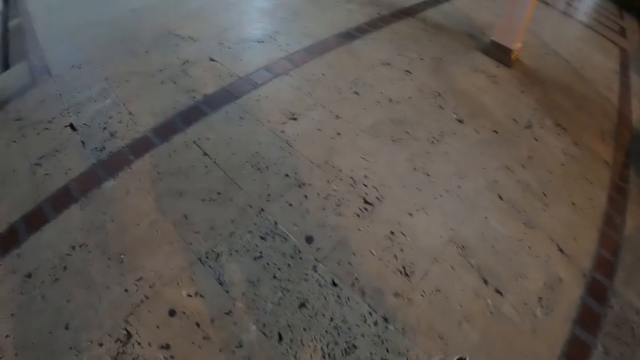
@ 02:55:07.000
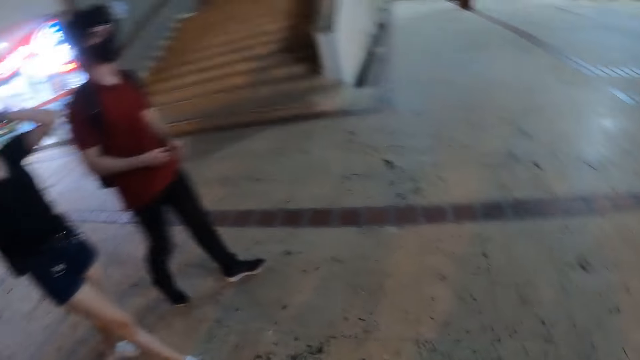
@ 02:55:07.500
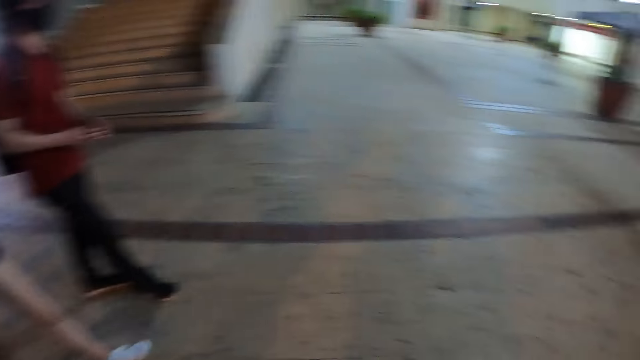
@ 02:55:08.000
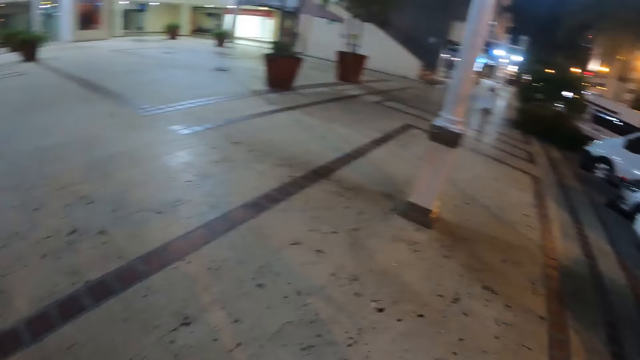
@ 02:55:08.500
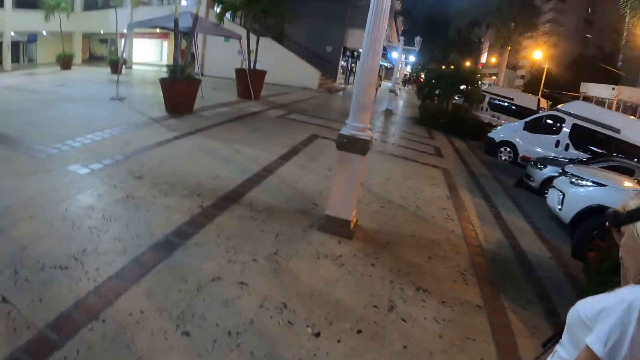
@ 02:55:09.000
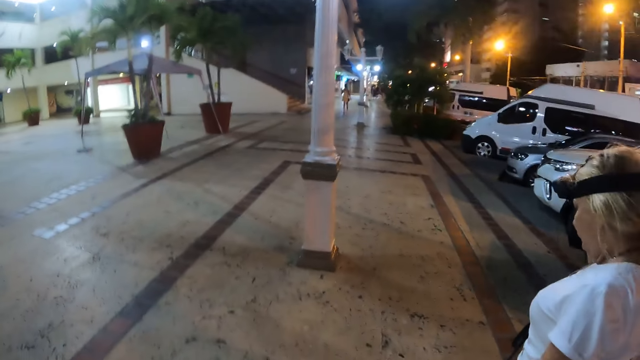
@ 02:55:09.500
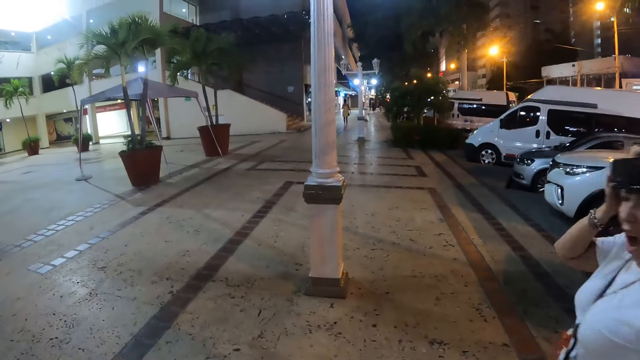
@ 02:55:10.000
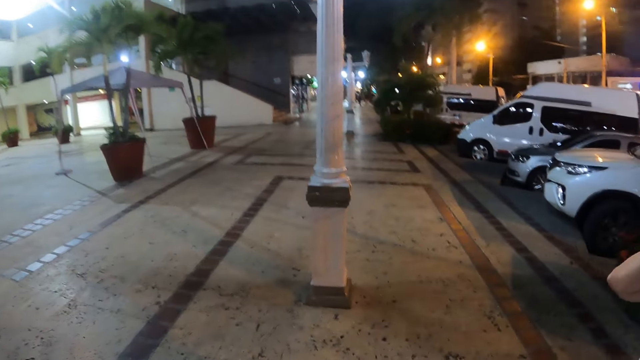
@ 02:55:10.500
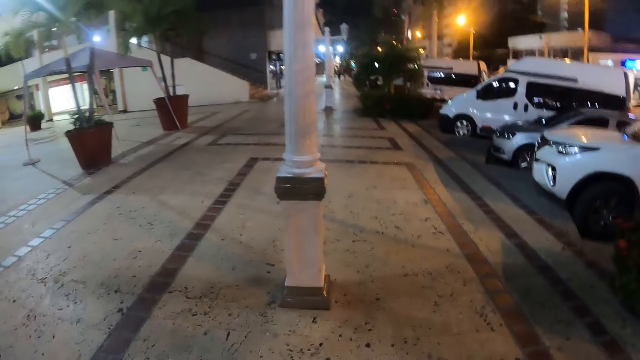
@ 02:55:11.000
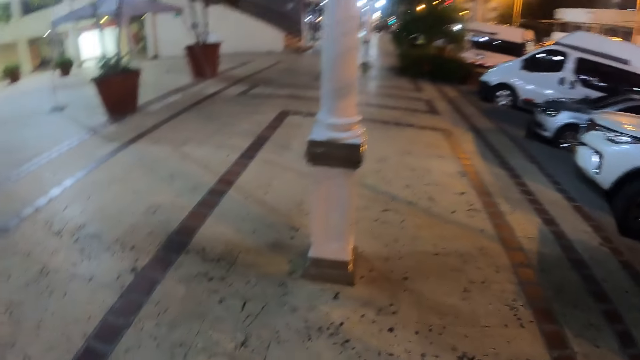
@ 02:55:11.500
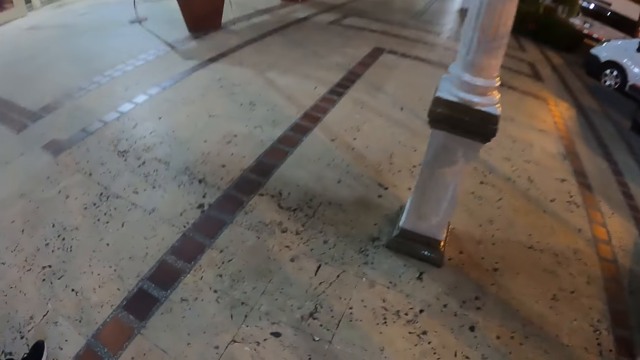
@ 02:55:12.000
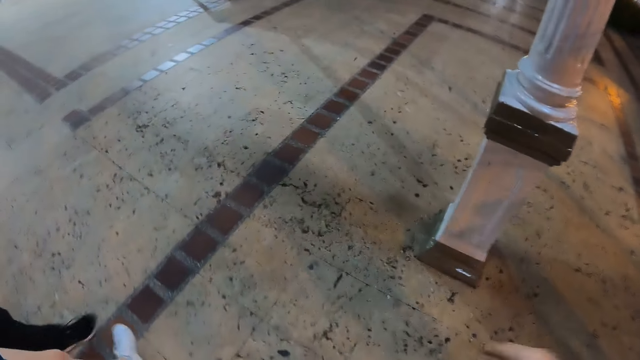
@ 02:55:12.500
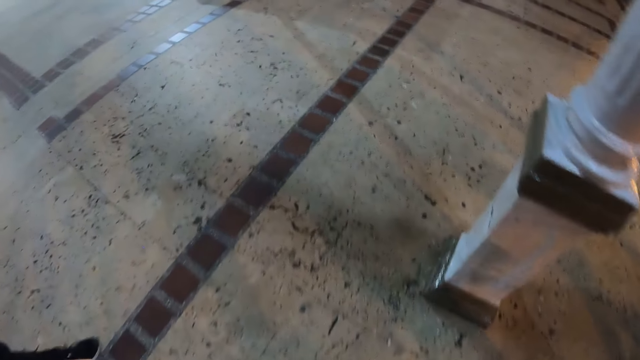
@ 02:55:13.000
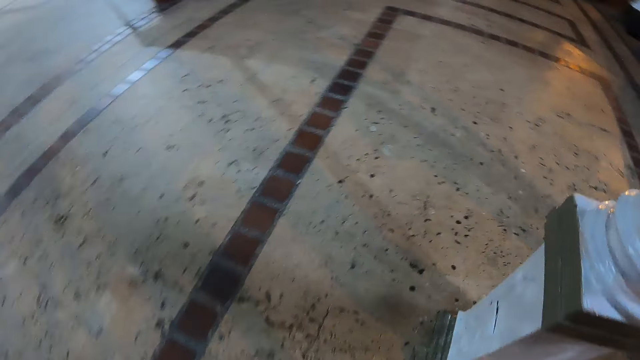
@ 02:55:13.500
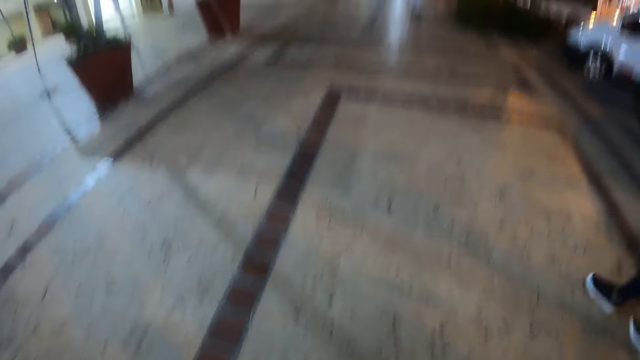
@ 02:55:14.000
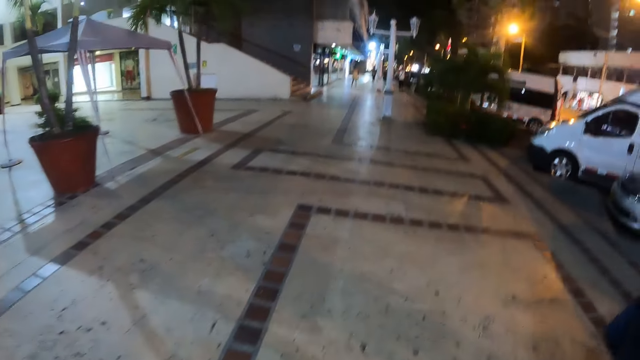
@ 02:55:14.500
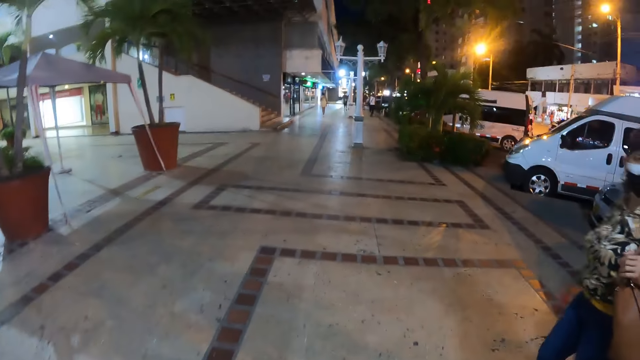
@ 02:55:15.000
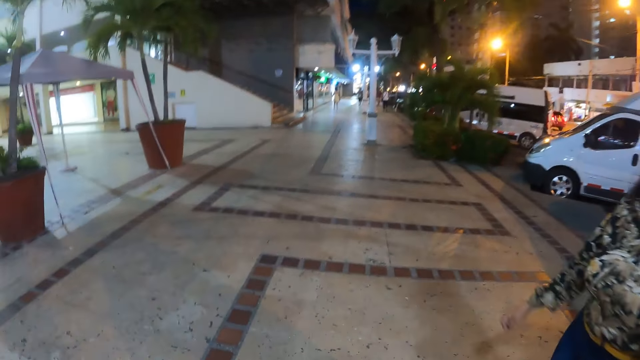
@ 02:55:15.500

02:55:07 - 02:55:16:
The camera wearer looks around. They walk on the pavement.

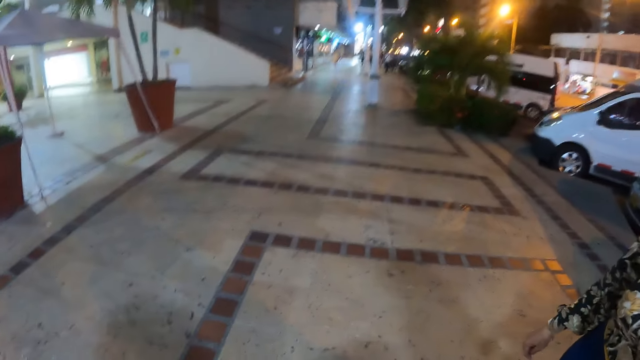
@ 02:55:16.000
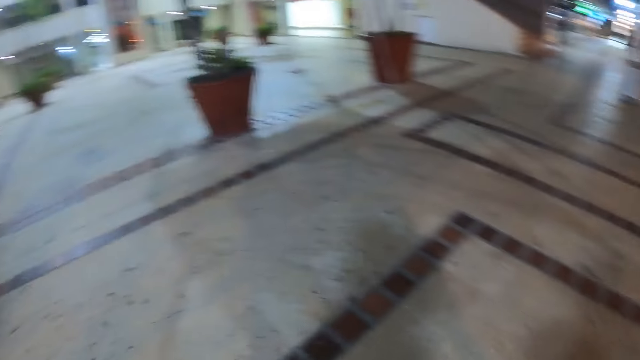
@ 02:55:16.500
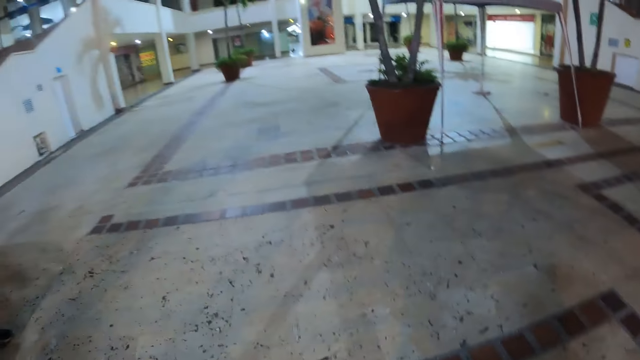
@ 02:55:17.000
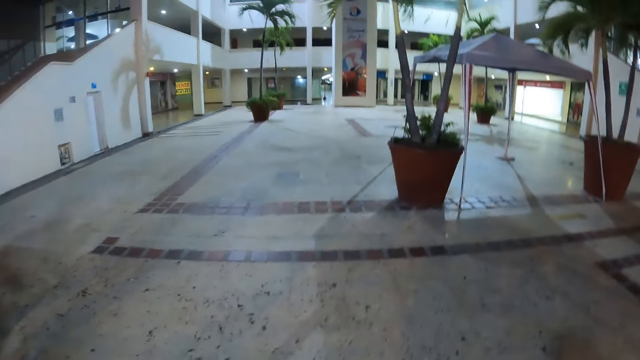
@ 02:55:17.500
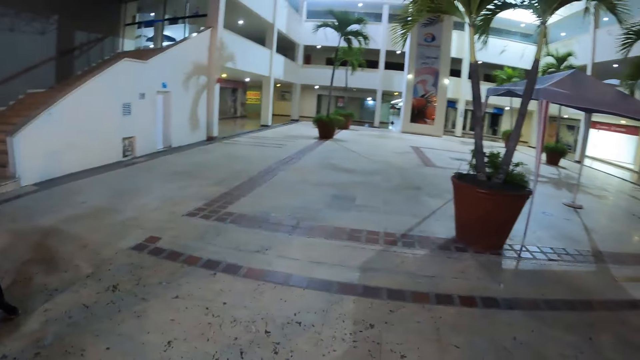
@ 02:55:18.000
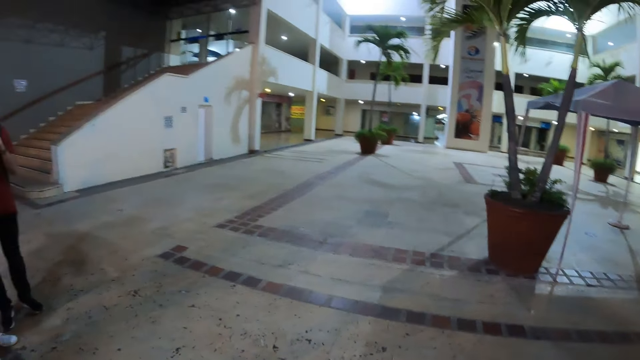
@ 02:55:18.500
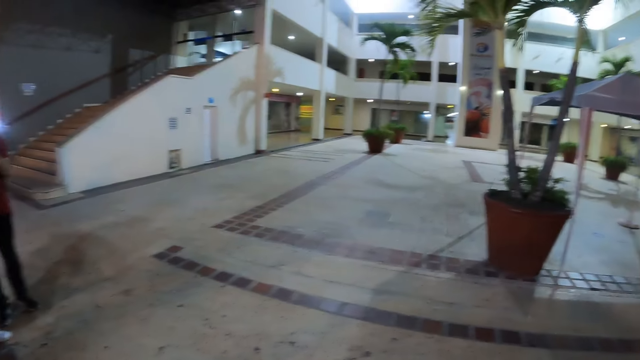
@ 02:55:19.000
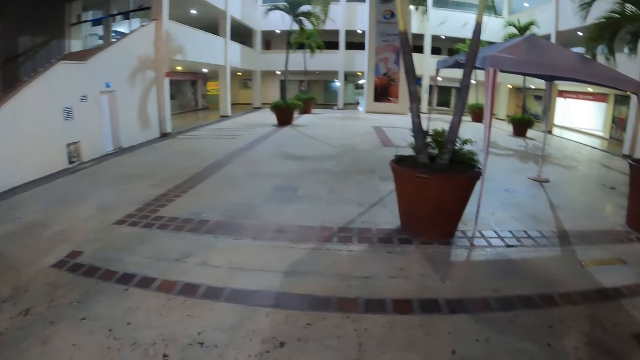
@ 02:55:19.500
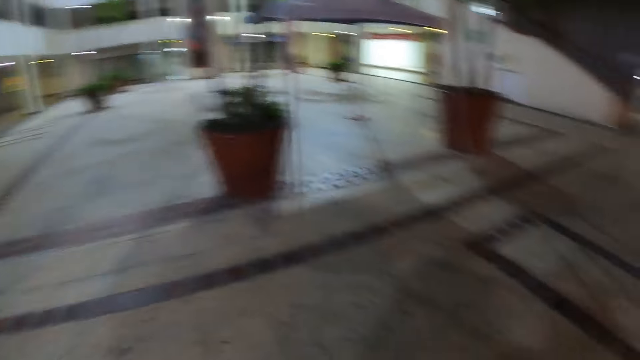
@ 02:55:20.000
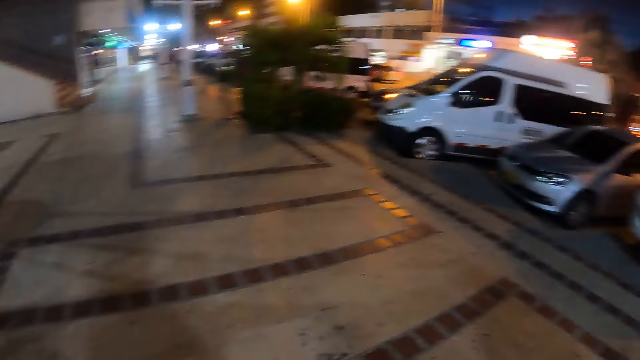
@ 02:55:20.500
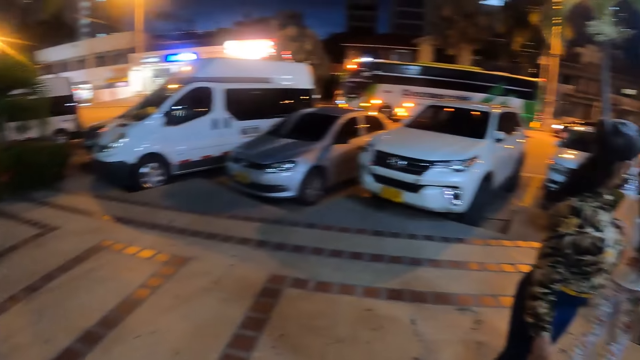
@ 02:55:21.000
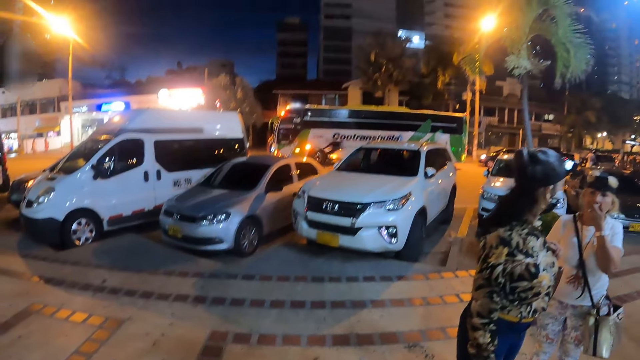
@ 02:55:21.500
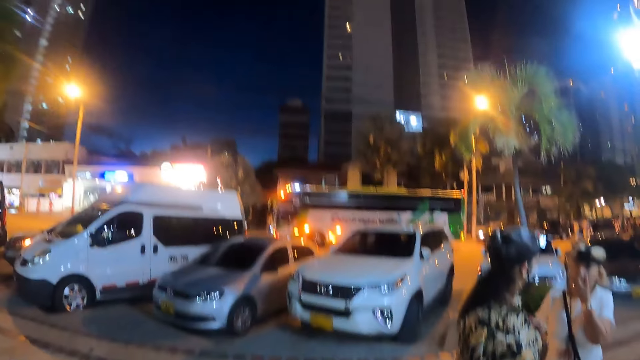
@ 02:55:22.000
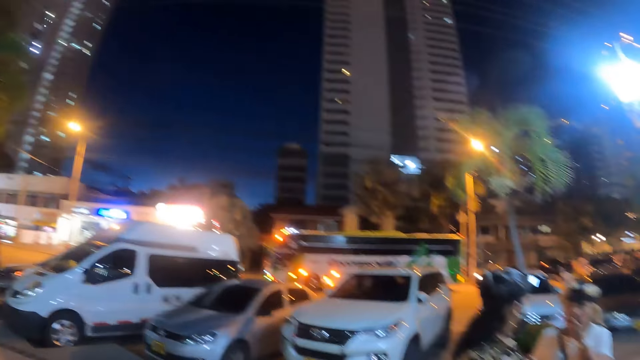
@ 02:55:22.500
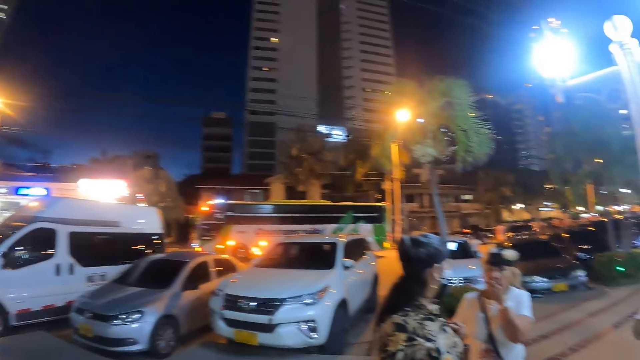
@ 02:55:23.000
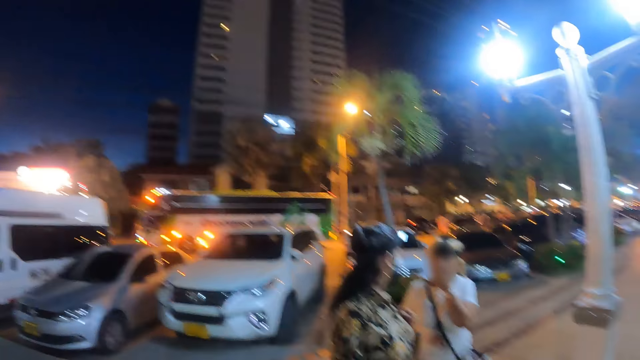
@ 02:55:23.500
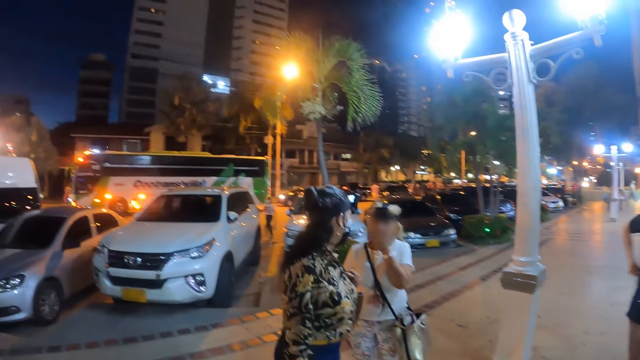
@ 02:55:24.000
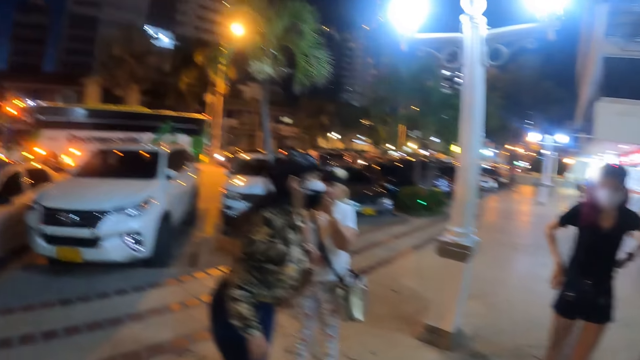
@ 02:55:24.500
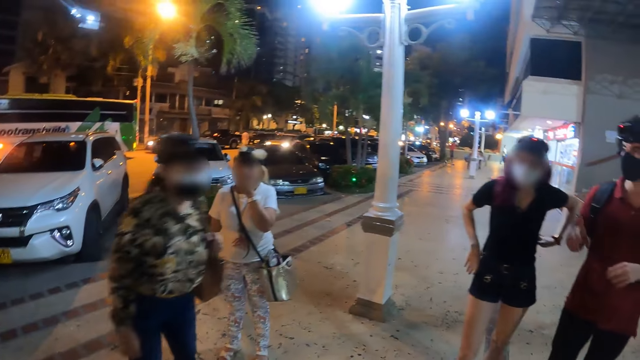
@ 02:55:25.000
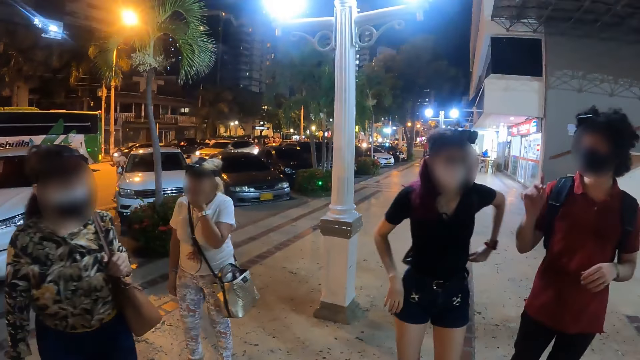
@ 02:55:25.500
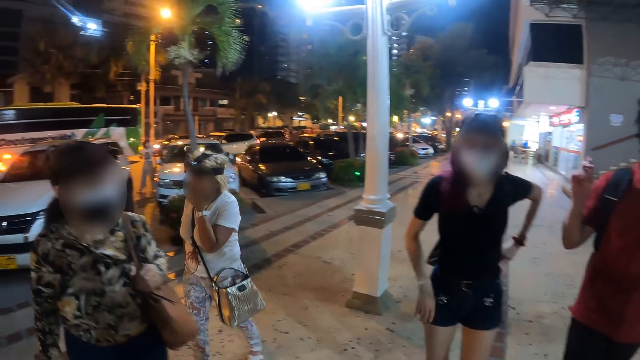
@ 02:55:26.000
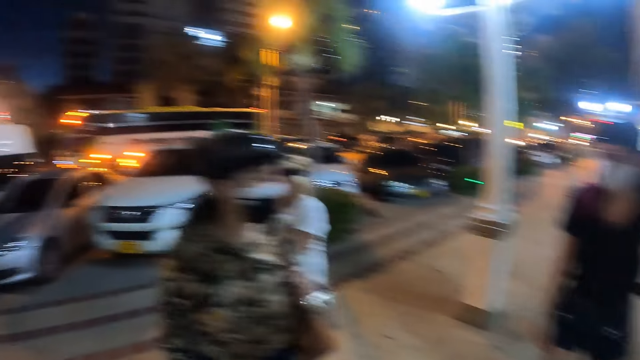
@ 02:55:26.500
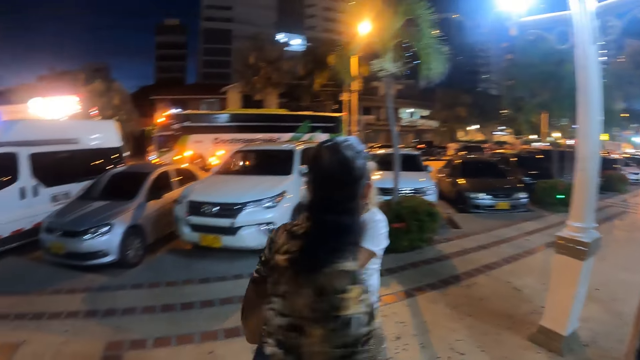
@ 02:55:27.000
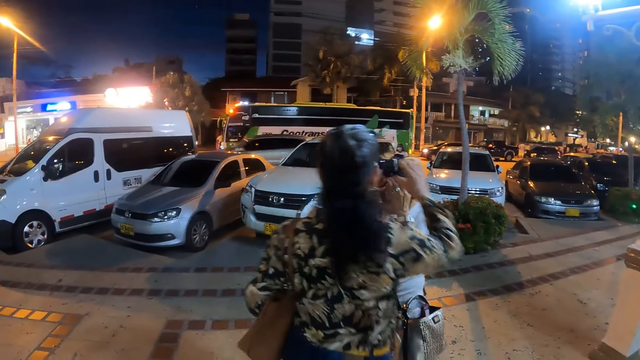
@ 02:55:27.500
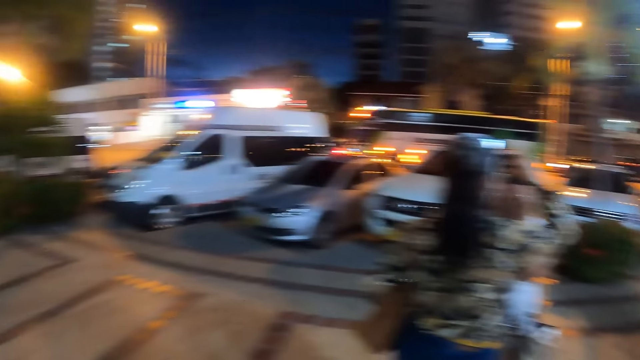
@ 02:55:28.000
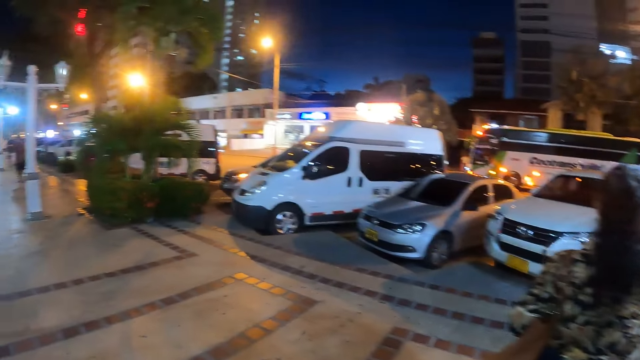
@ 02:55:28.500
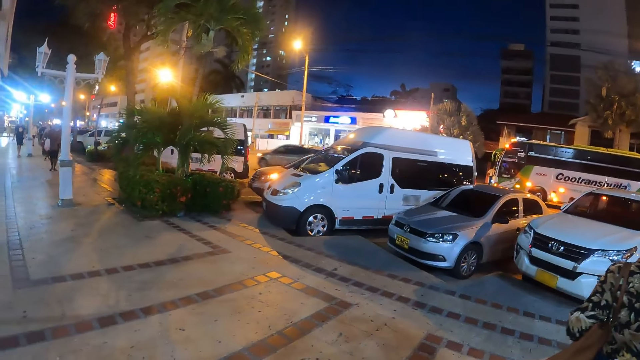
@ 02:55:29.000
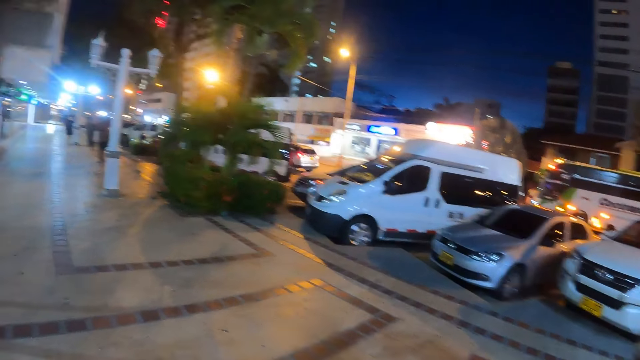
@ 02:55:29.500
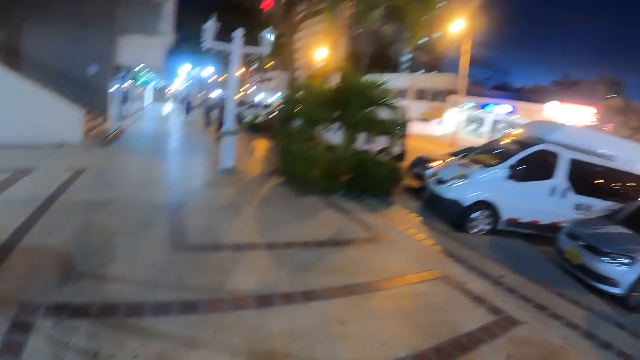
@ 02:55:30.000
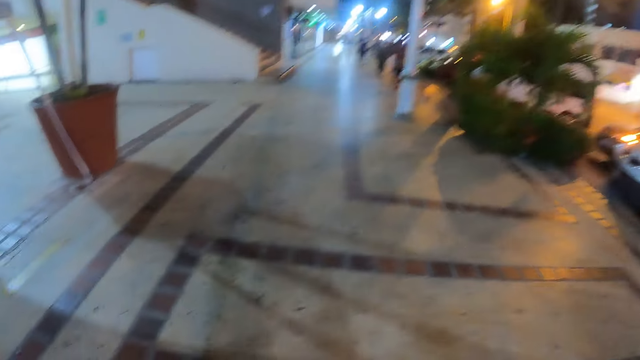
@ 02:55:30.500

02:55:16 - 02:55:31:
The camera wearer looks around. They turn around. They look around. They look around again.
